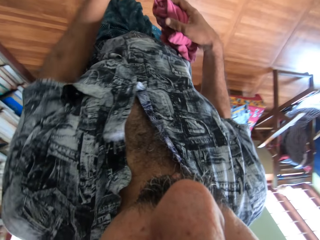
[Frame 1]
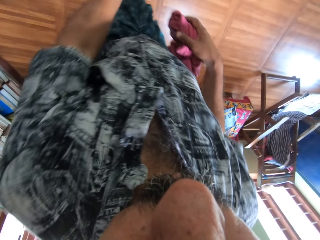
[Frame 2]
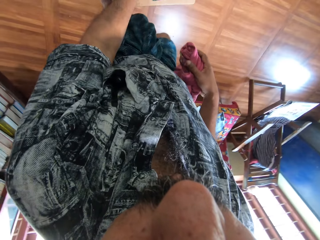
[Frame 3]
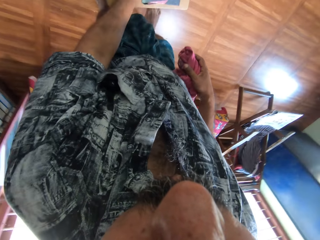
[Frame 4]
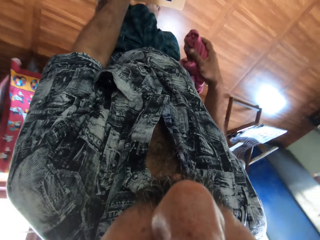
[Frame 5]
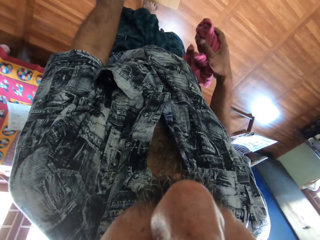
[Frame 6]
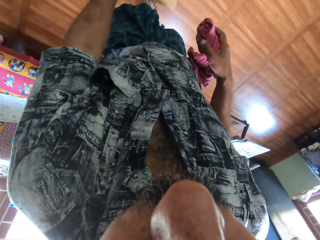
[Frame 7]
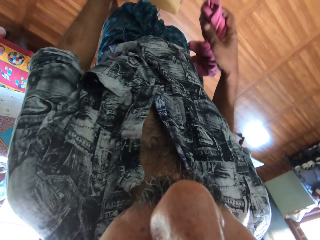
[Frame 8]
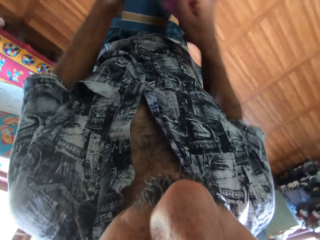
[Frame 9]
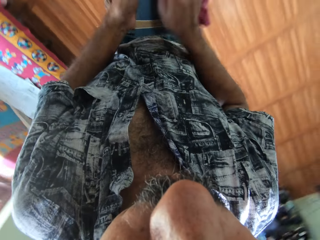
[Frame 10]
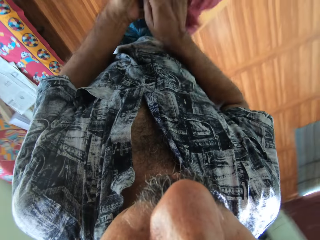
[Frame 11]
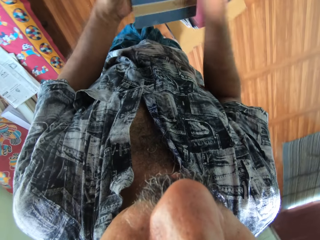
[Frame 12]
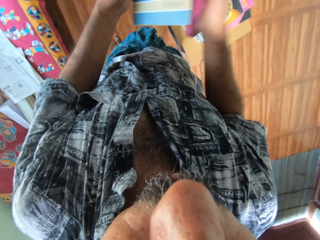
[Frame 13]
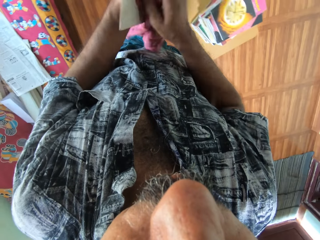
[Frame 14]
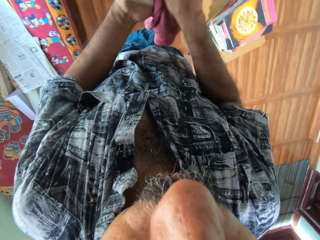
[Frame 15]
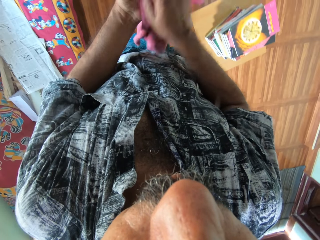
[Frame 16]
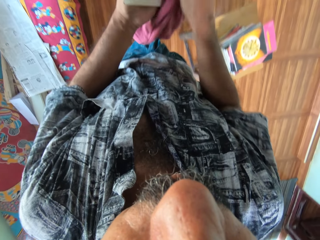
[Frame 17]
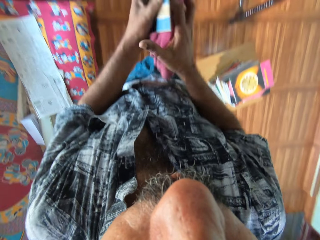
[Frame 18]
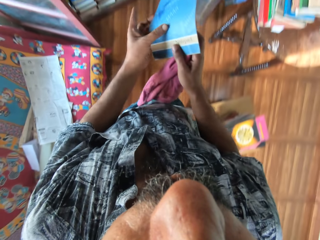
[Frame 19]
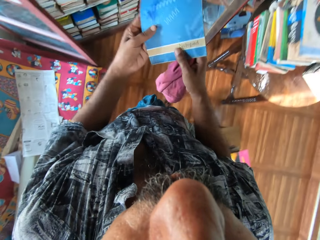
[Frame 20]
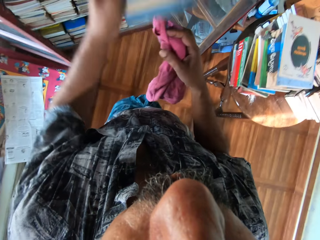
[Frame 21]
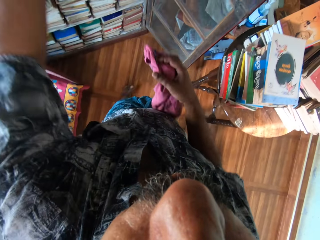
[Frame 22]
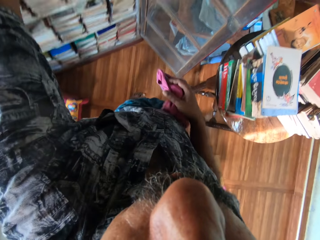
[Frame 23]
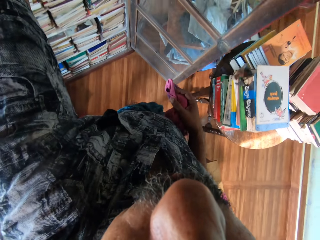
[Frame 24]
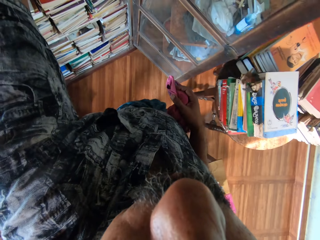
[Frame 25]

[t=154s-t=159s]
The camera wearer picks up a book from the stack of books with his left hand. He cleans the book with the piece of cloth in his right hand. He holds the book in both hands. He puts the book on the bookshelf with his left hand.

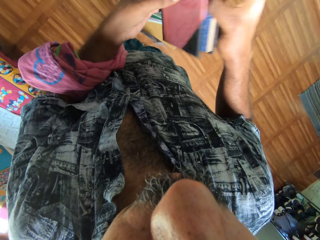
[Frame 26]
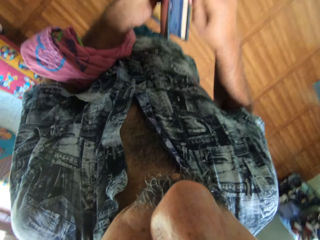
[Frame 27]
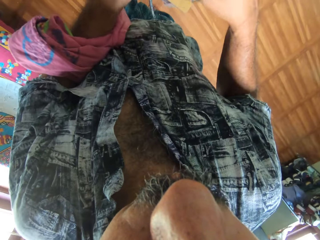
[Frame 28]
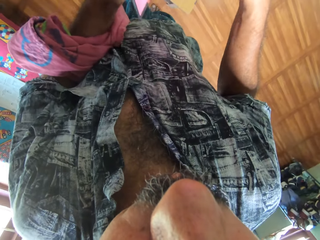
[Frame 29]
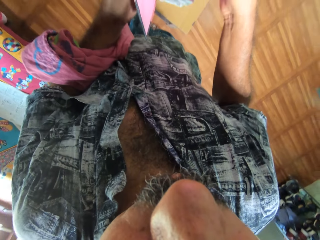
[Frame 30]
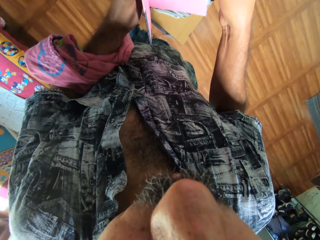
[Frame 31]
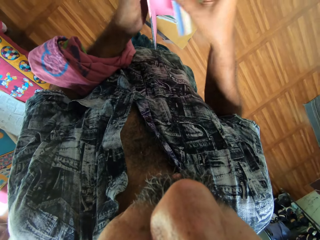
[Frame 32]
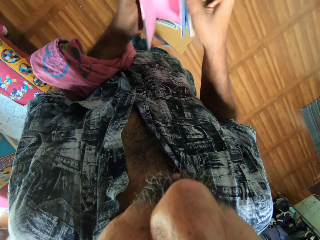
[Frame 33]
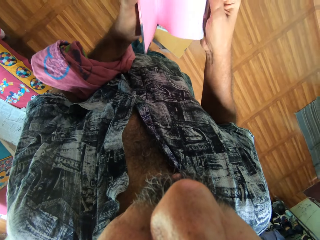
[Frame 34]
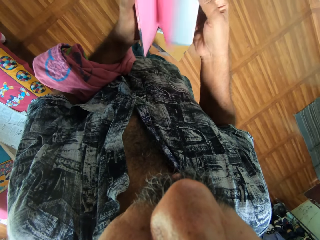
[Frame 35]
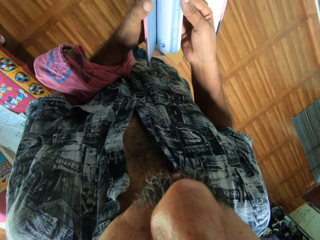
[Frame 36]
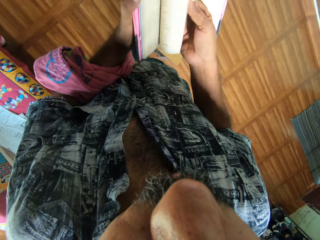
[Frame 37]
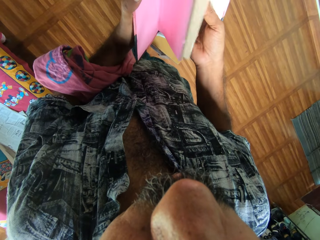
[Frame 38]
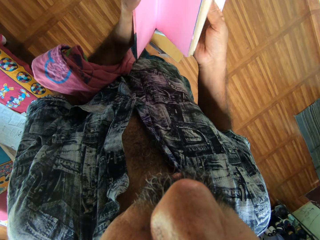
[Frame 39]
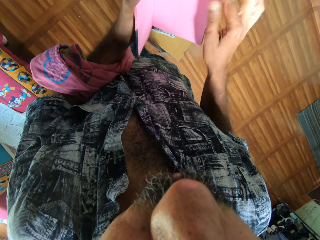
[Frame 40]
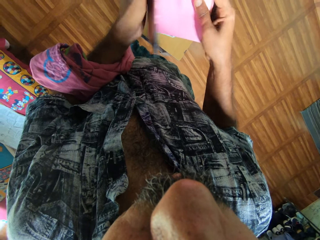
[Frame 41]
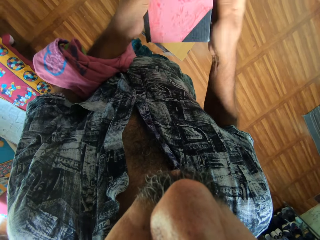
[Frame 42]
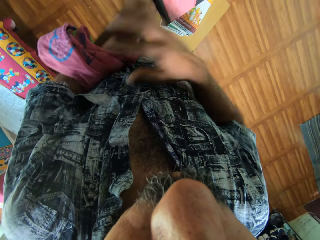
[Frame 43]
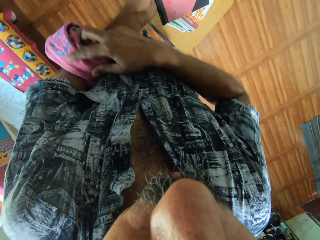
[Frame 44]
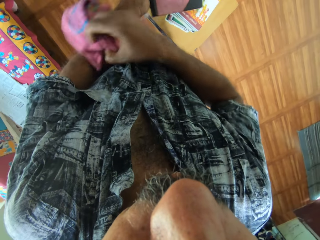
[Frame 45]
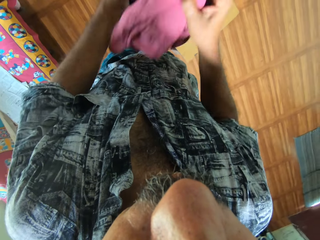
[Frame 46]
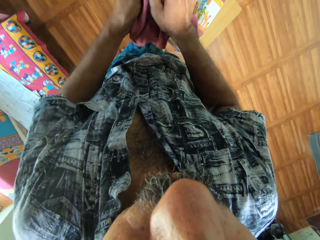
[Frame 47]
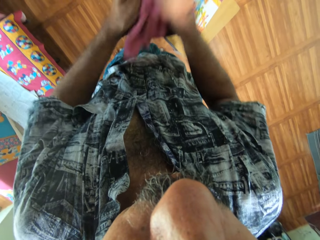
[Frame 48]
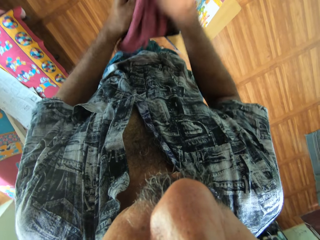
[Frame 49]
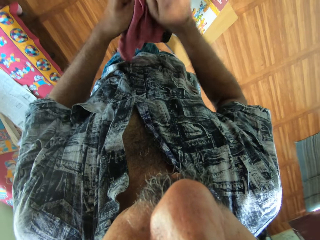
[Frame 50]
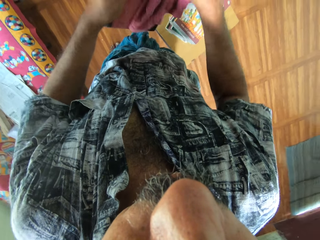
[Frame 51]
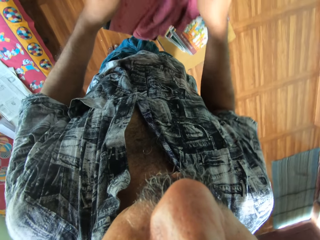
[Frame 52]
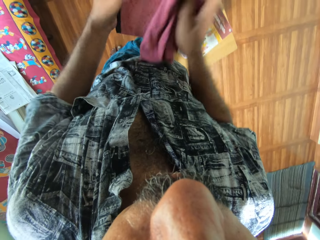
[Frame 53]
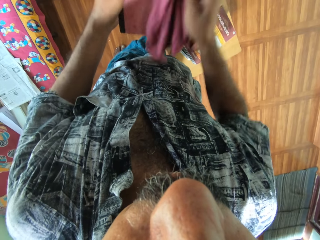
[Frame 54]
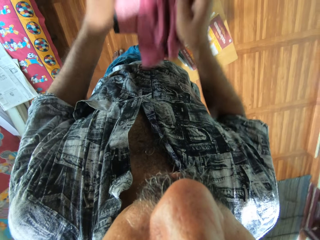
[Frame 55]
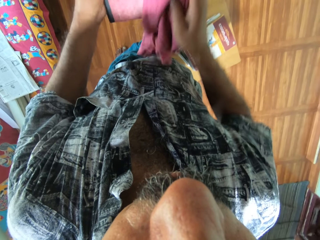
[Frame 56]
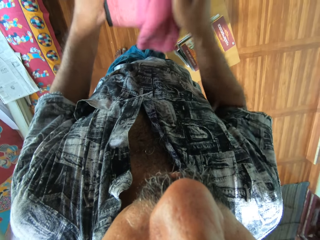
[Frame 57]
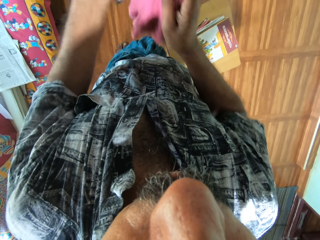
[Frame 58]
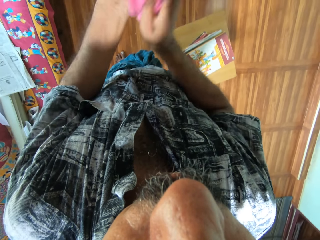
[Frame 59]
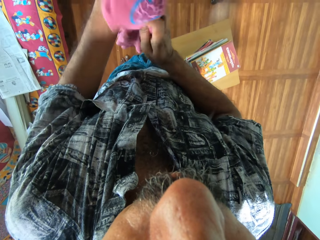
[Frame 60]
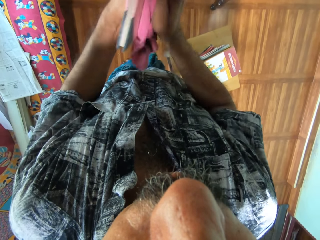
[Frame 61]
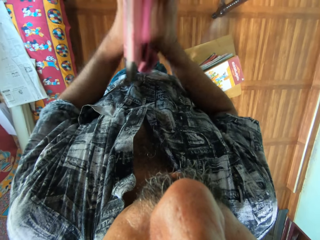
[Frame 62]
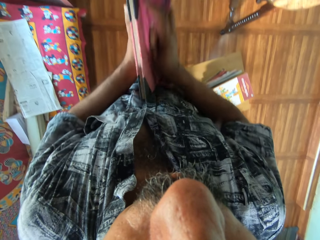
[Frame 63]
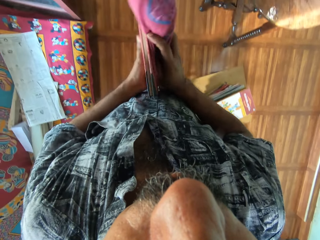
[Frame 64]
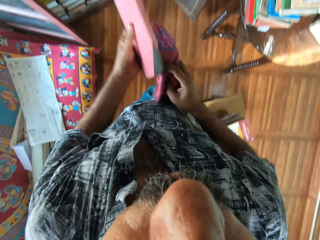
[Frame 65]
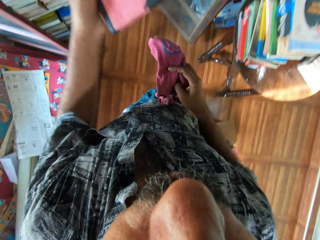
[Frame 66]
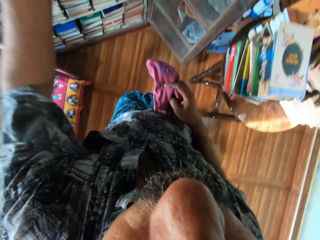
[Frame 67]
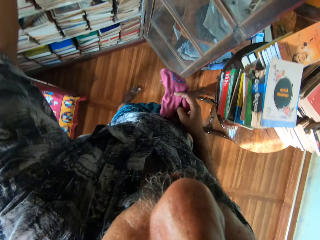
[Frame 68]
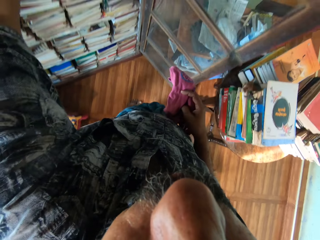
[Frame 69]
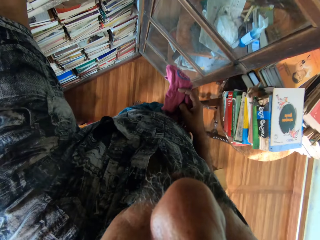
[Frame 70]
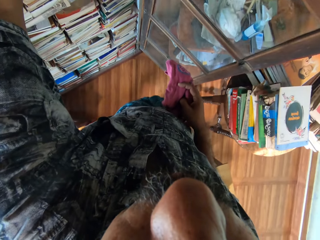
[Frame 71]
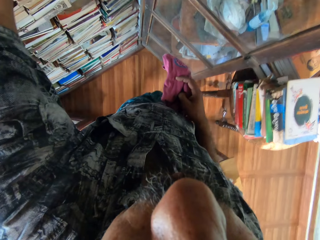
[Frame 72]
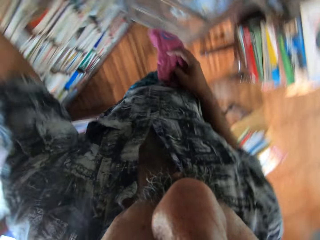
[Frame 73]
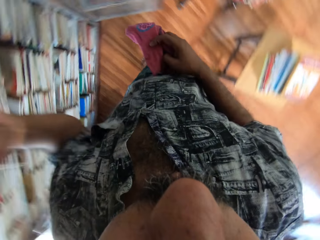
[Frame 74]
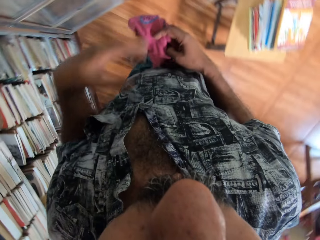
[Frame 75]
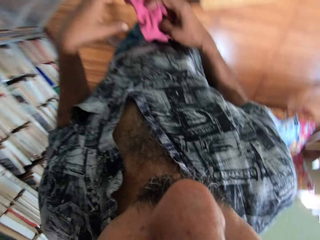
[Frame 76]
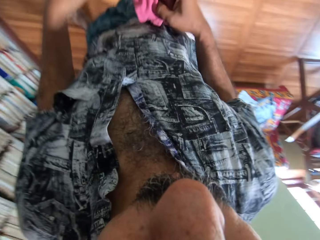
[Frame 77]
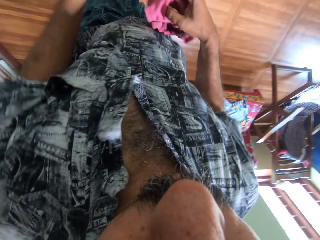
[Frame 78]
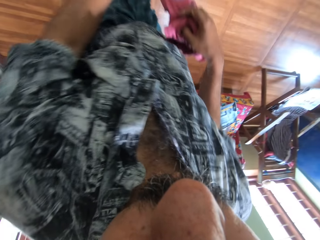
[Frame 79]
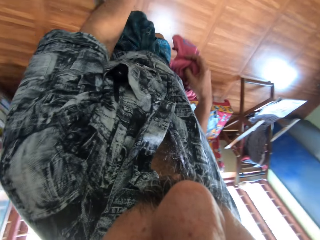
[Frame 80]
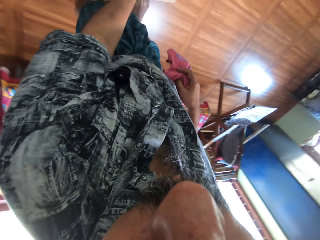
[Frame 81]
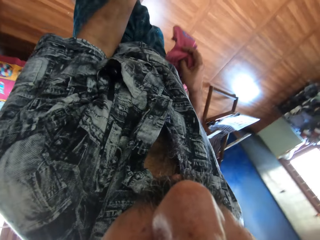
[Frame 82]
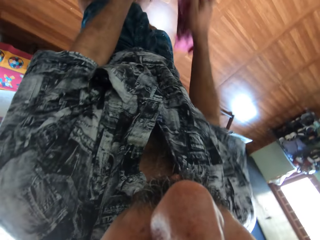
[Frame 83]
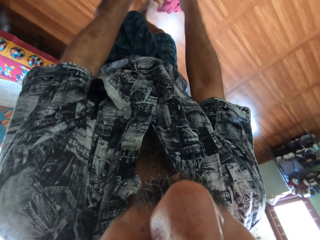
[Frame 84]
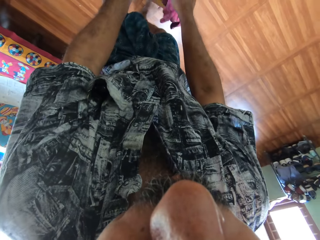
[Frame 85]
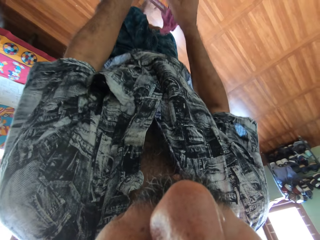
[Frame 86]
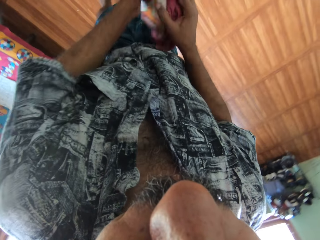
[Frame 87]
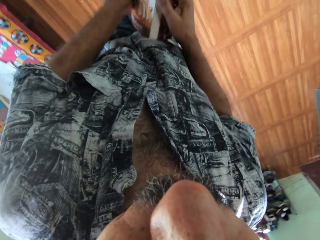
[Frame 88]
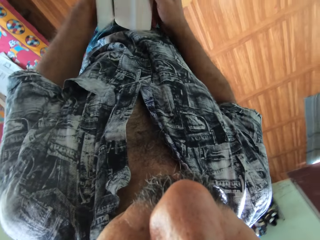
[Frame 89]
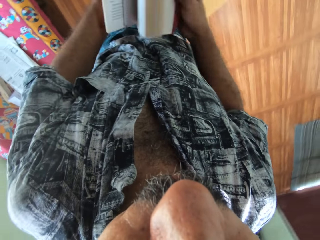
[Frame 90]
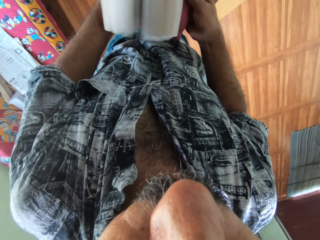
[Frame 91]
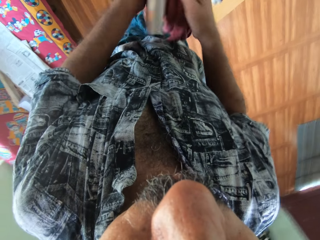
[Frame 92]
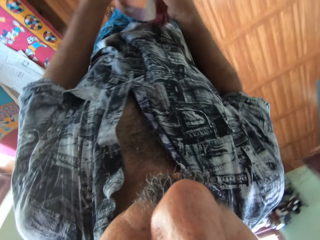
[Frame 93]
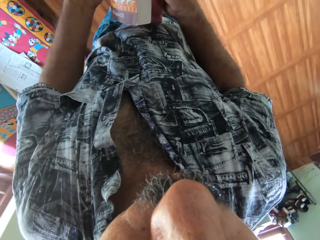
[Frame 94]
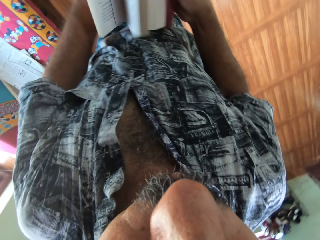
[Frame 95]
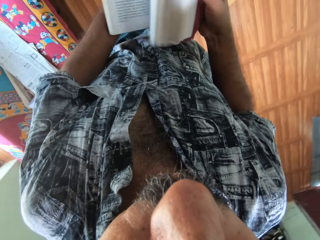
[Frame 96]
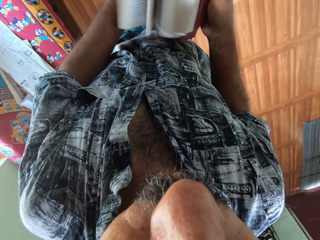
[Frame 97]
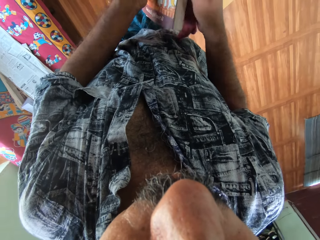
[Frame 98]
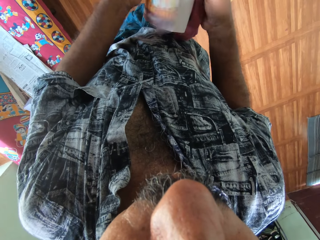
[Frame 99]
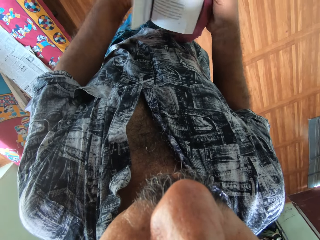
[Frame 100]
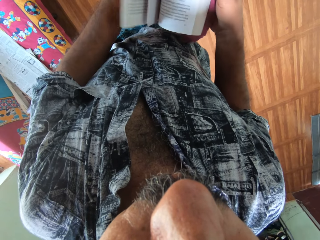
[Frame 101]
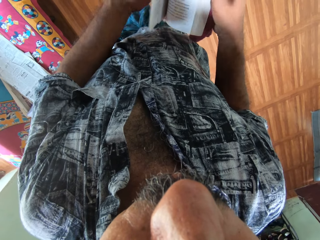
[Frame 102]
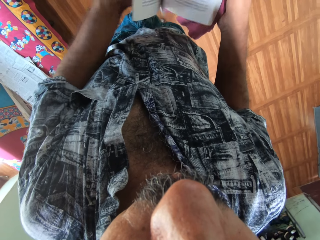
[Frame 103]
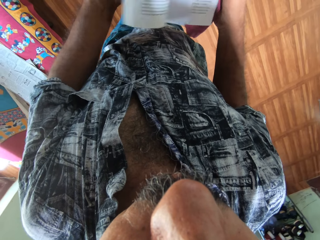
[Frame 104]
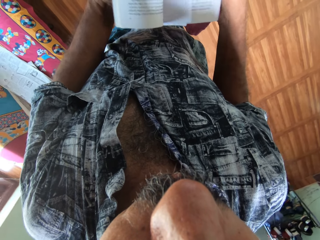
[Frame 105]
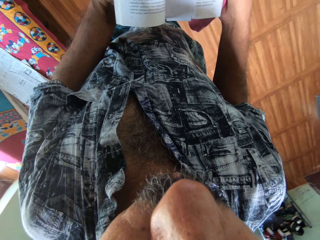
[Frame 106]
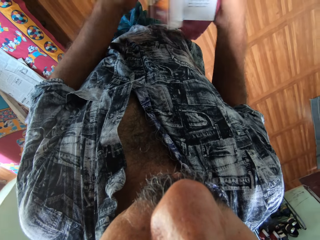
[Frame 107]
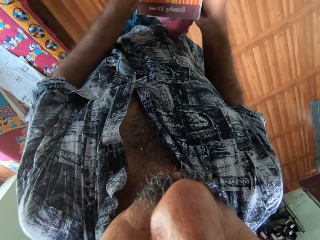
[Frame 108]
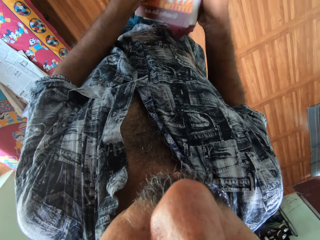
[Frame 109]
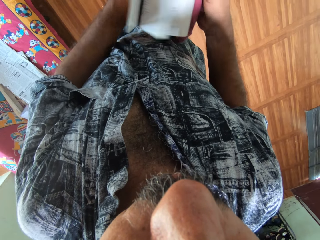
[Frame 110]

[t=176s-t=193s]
The camera wearer flips through the pages of the book in both hands. He picks up the piece of cloth from his left arm with his right hand. He cleans the book with the piece of cloth in his right hand. He puts the book on the bookshelf with his left hand. He picks up a book from the stack of books with both hands. He flips the pages of the book with both hands.
